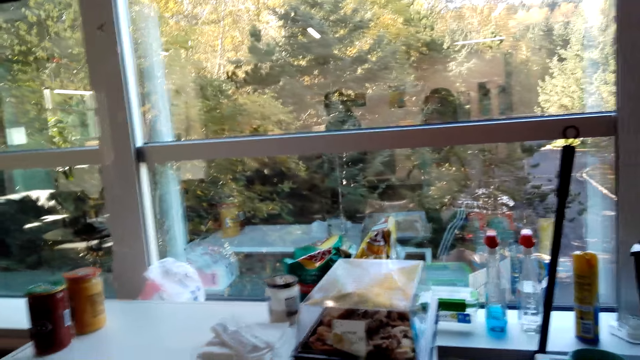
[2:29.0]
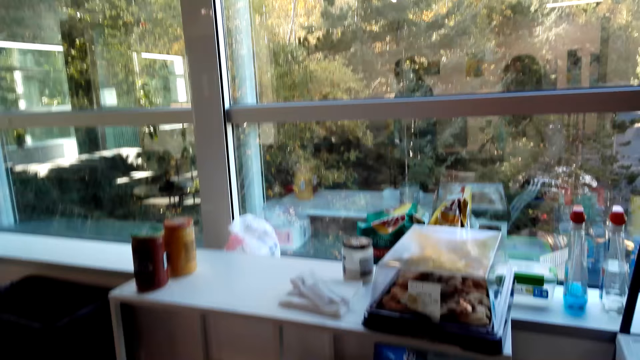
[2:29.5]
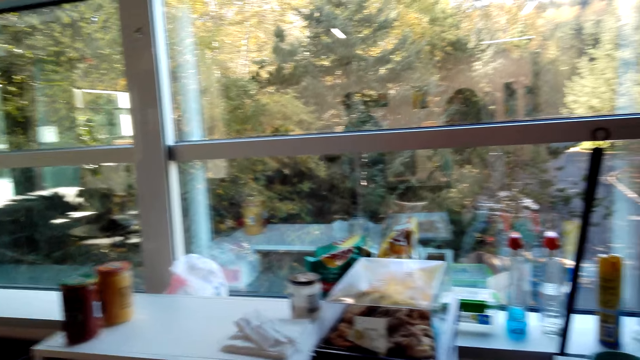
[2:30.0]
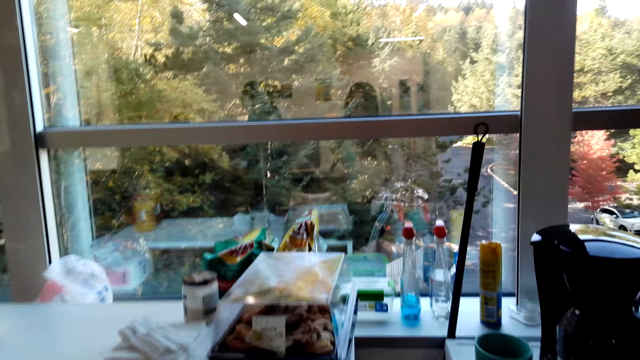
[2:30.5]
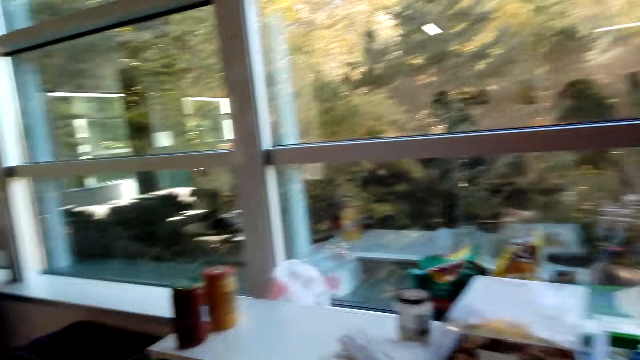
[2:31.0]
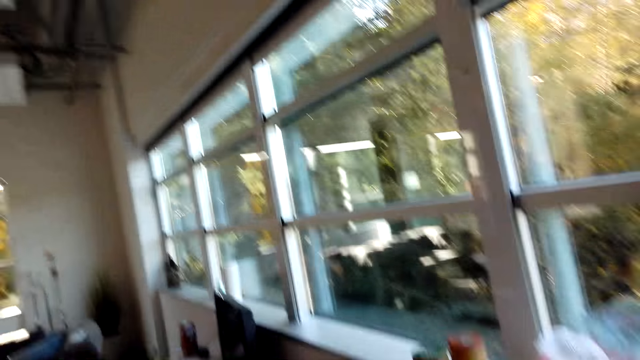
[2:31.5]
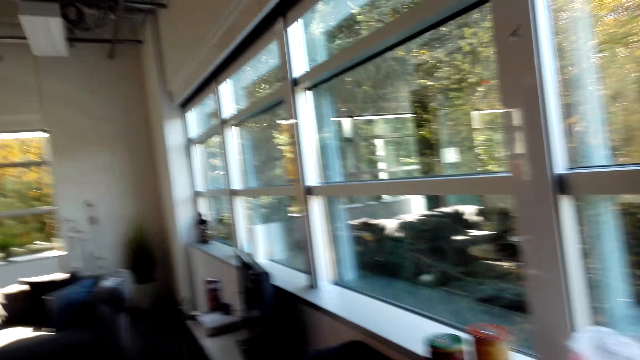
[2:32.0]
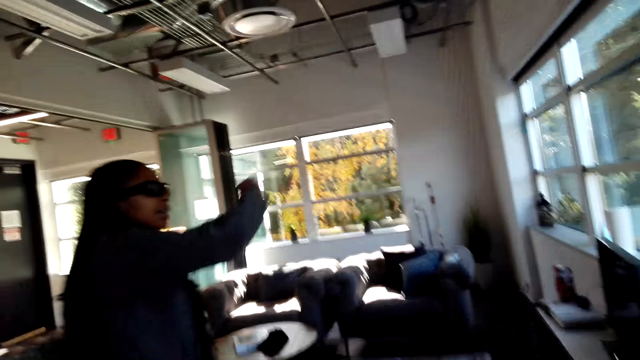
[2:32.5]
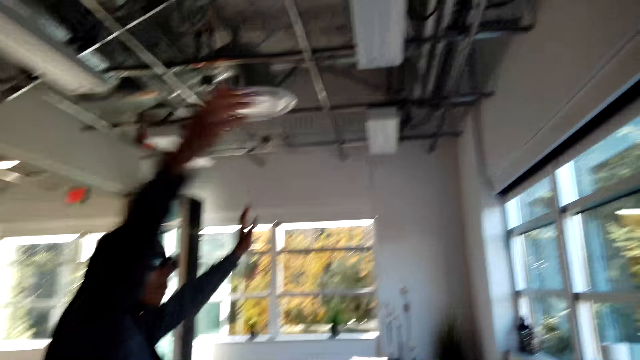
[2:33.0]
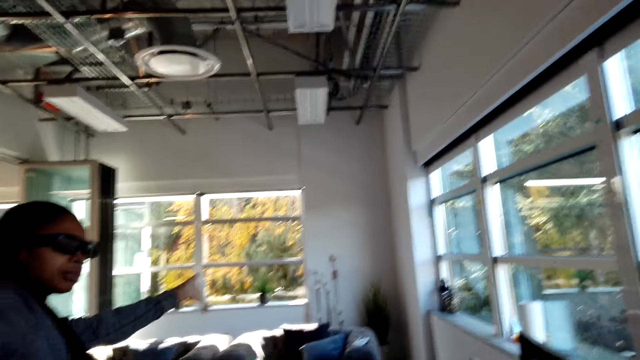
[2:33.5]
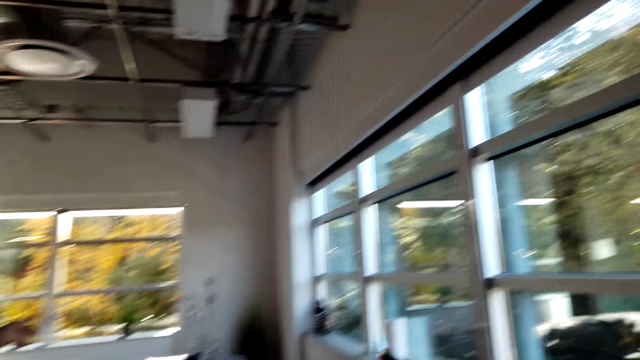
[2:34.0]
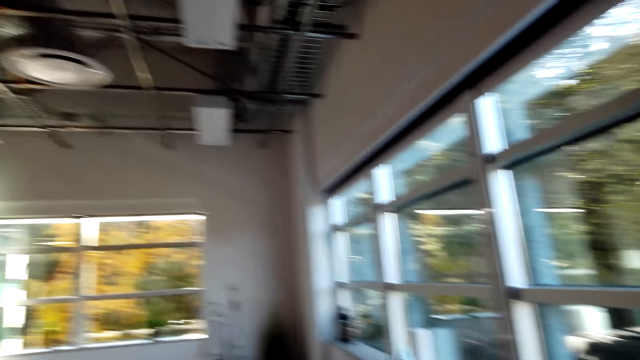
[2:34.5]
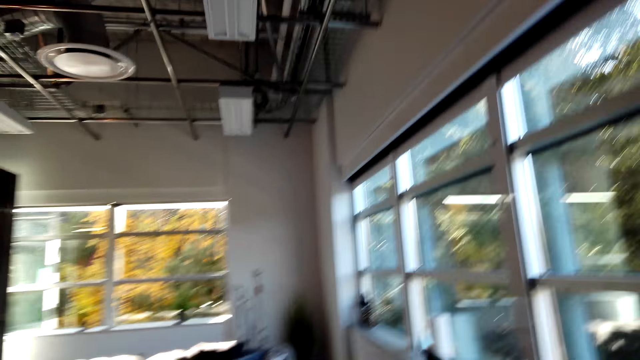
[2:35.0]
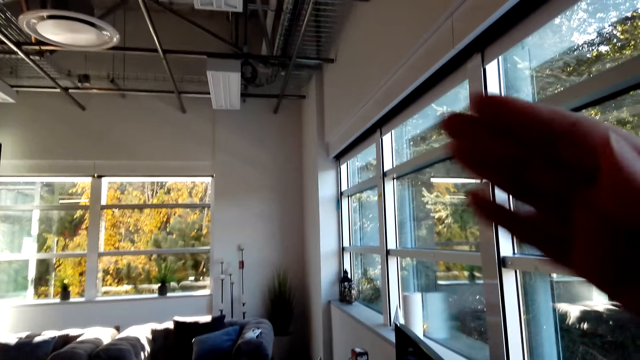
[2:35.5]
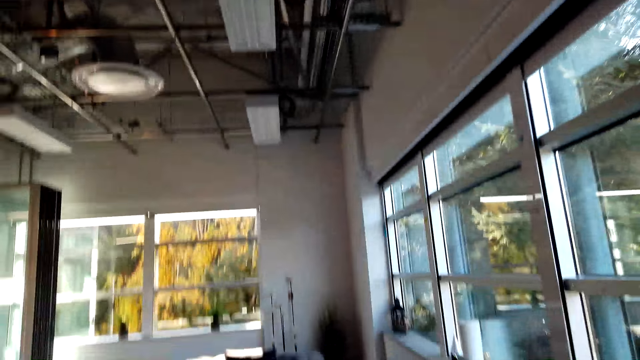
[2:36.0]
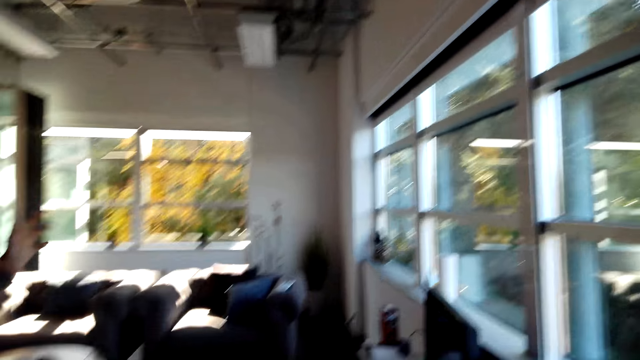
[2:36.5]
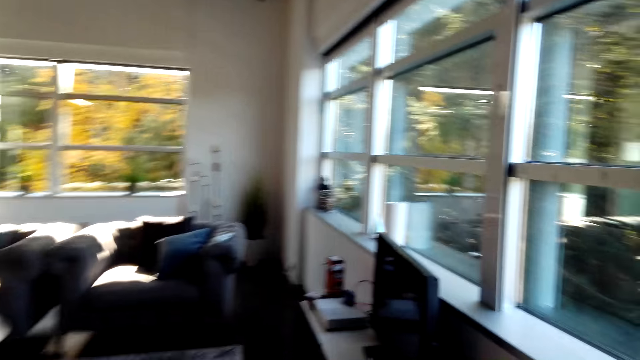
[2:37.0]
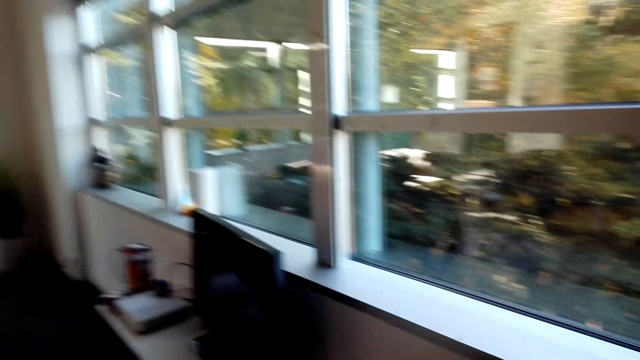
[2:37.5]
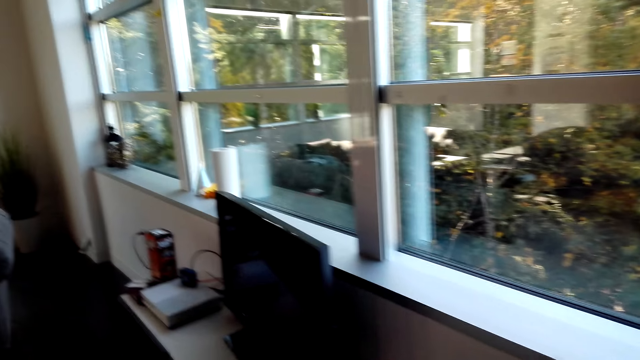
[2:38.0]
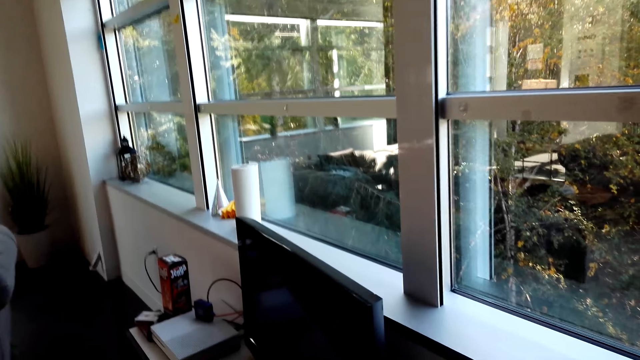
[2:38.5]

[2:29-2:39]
The camera wearer moves her hand. She looks around.

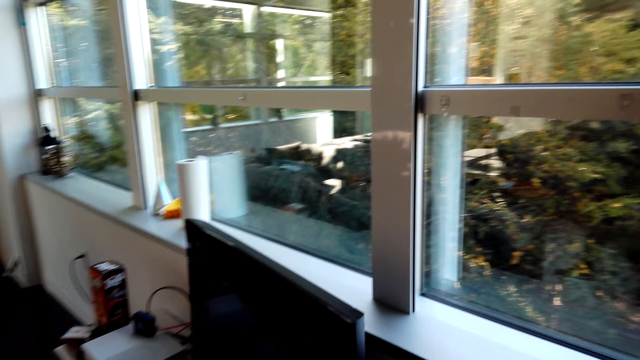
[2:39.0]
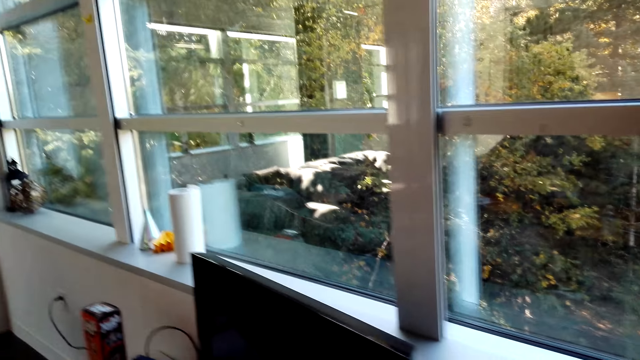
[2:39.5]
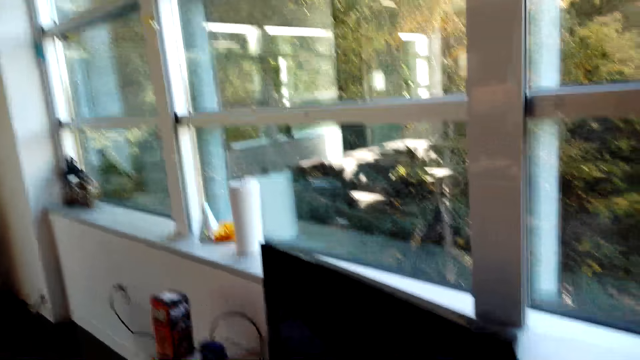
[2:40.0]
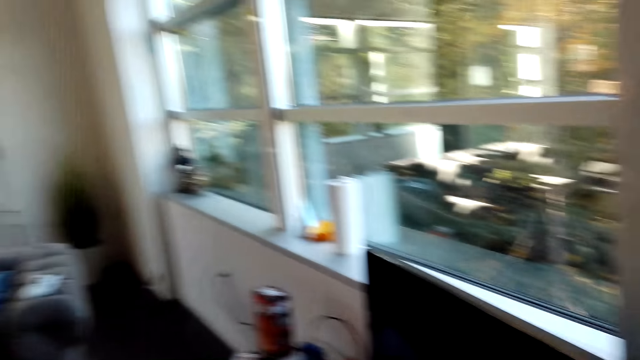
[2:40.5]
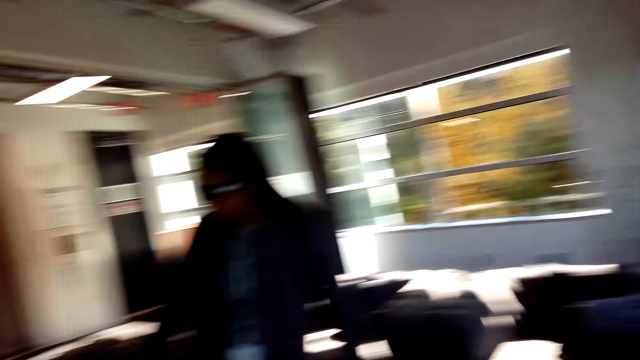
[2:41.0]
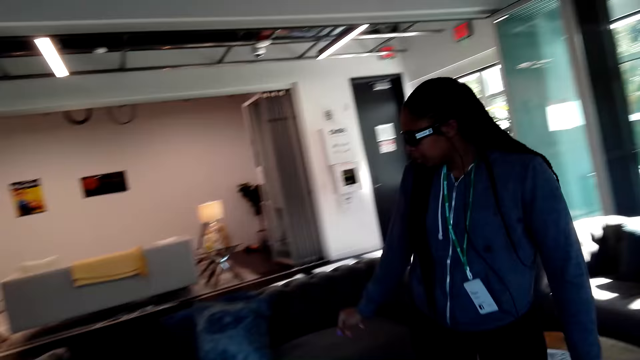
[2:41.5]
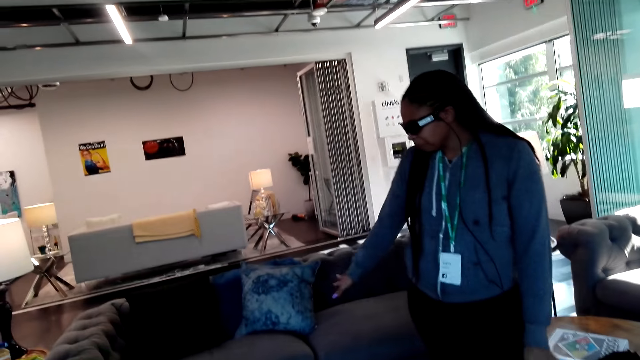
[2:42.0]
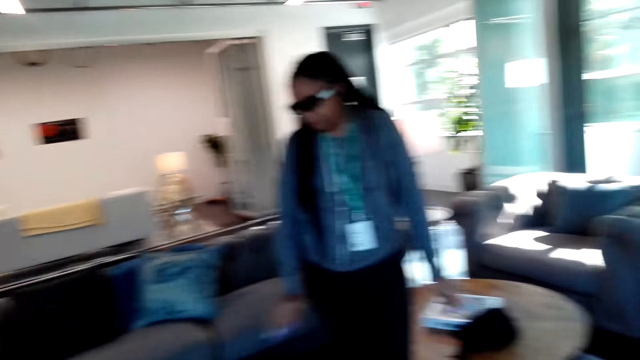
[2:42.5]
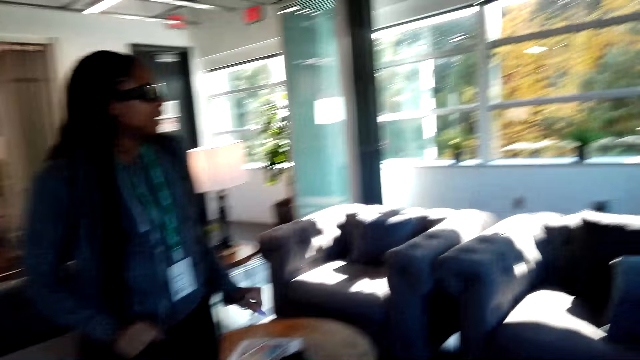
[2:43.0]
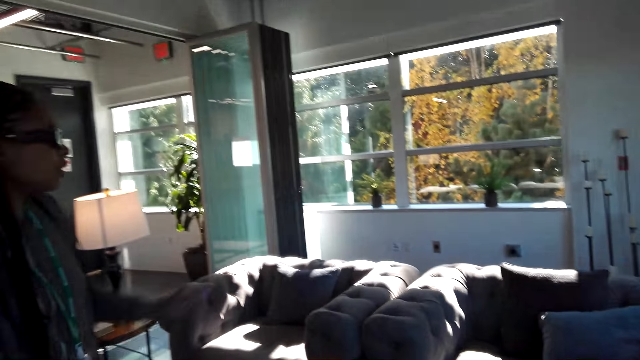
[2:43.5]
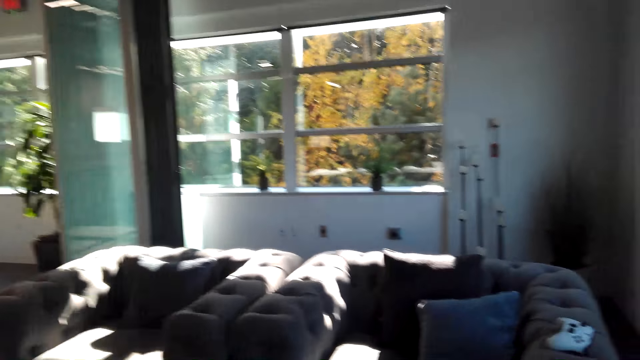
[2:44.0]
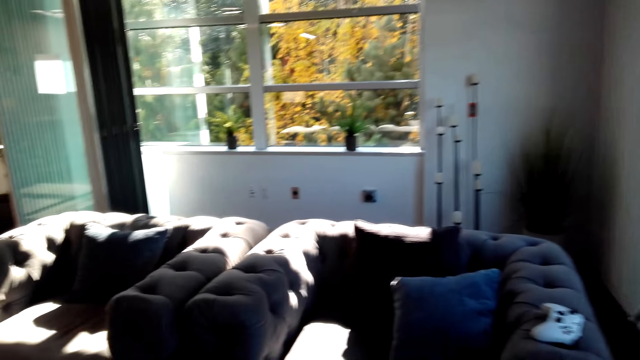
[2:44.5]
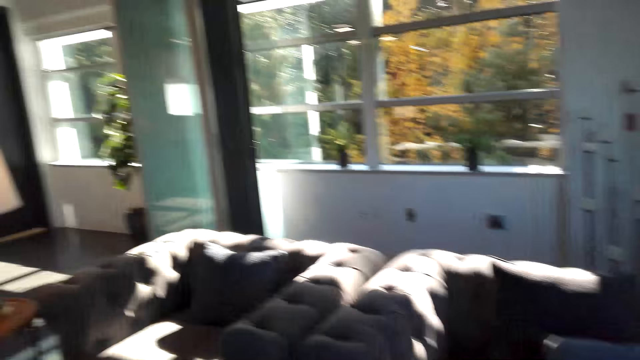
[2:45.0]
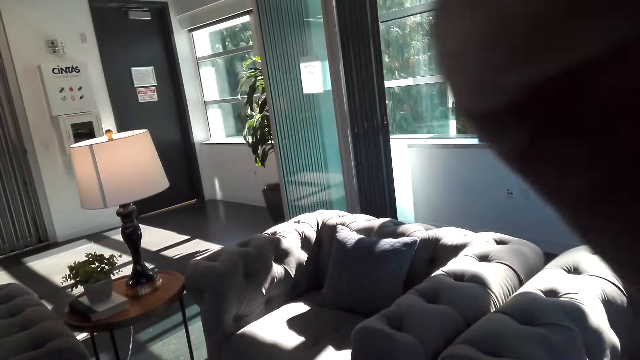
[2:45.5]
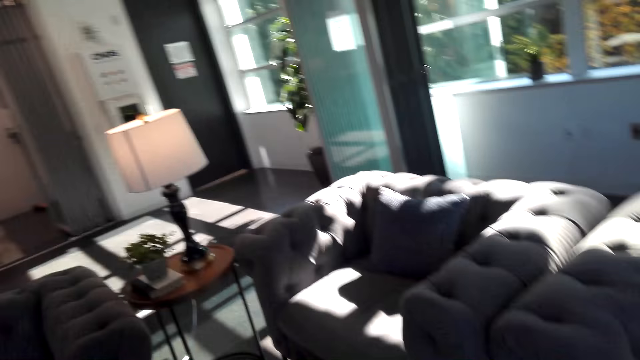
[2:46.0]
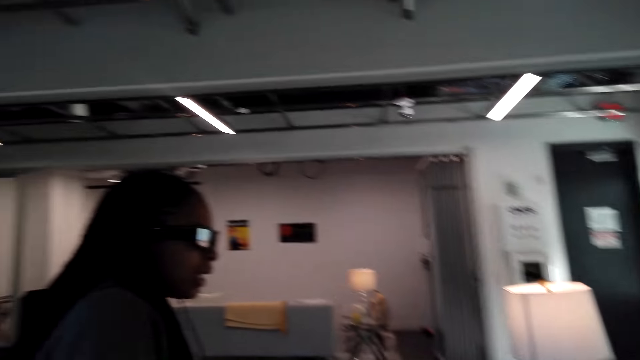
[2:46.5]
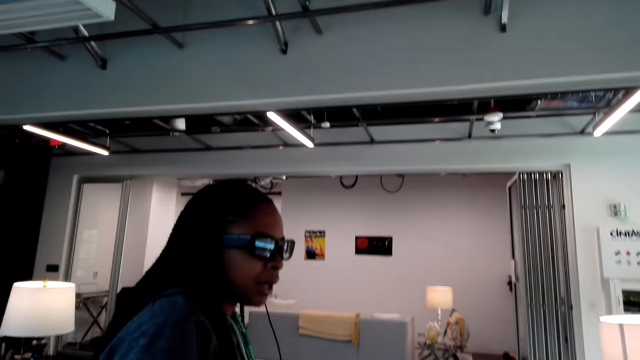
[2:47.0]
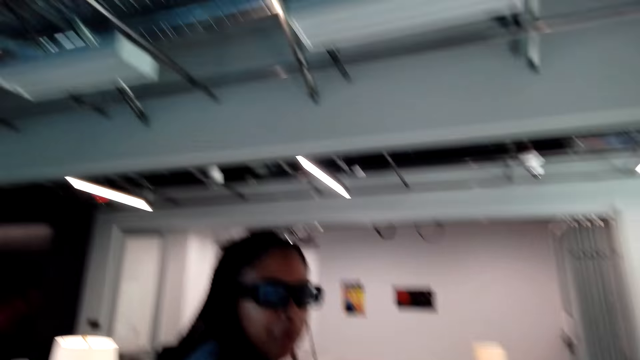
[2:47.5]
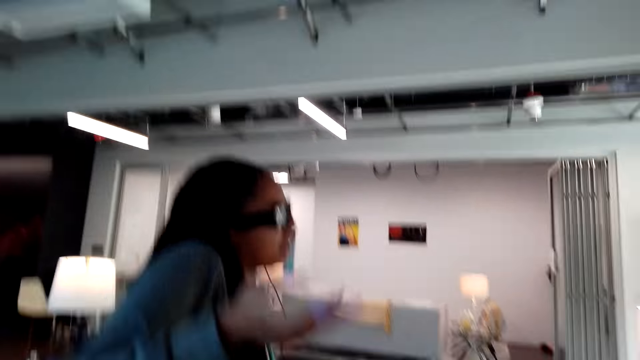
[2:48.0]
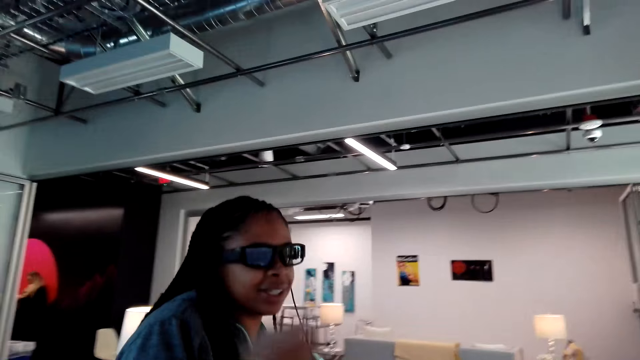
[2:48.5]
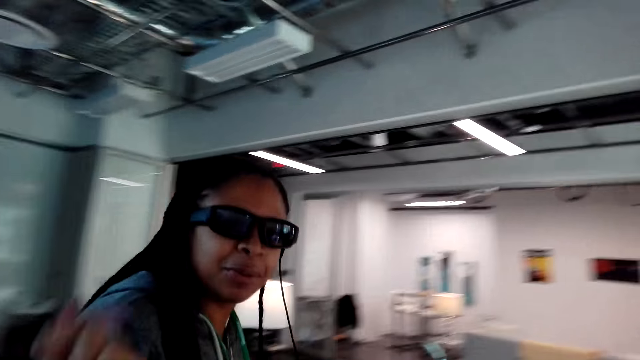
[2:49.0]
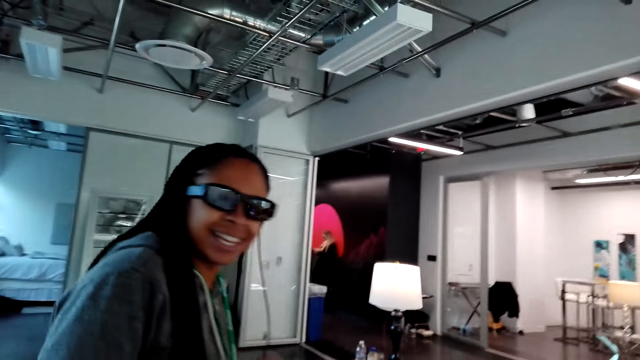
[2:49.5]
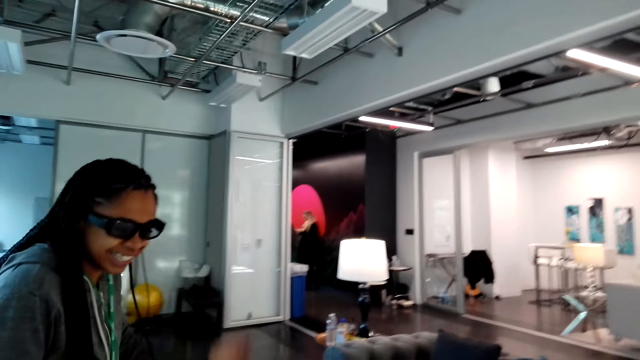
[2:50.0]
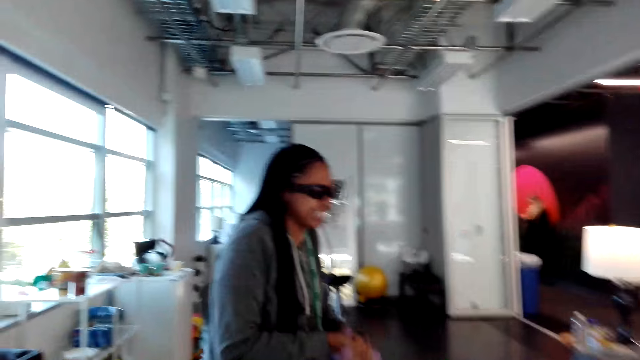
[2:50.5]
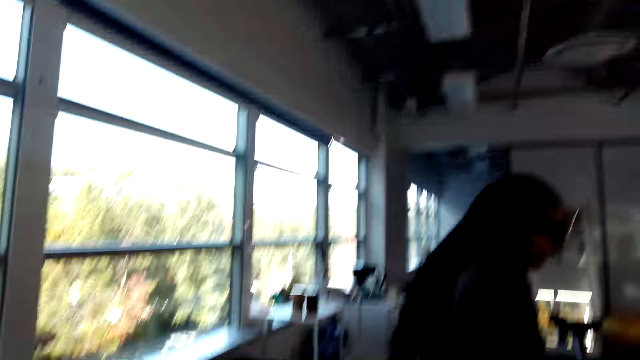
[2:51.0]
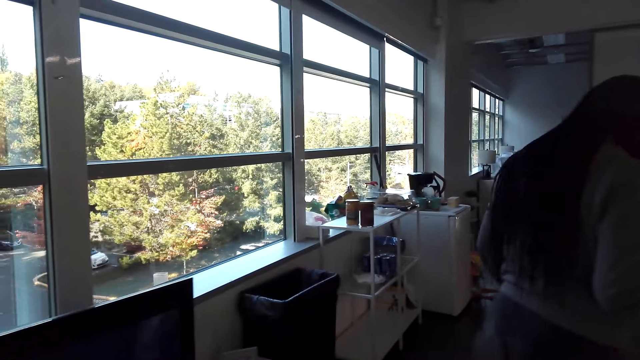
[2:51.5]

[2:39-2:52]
A person shows the camera wearer around.
